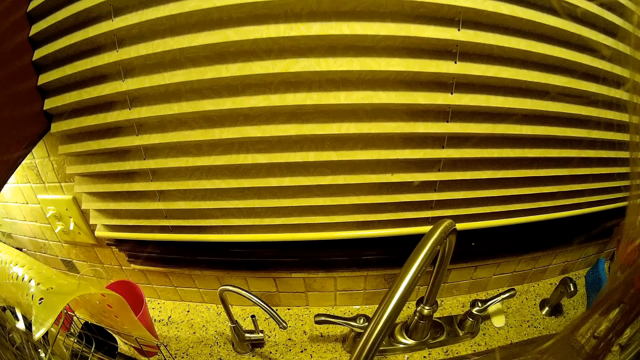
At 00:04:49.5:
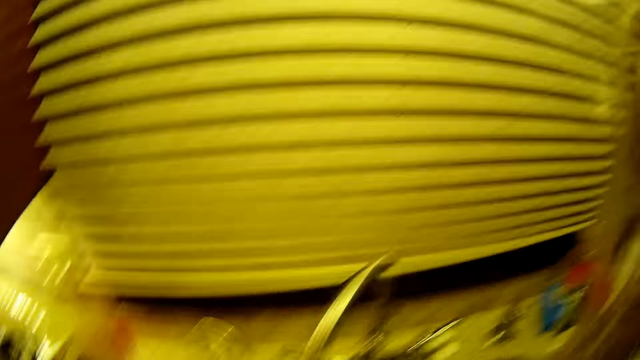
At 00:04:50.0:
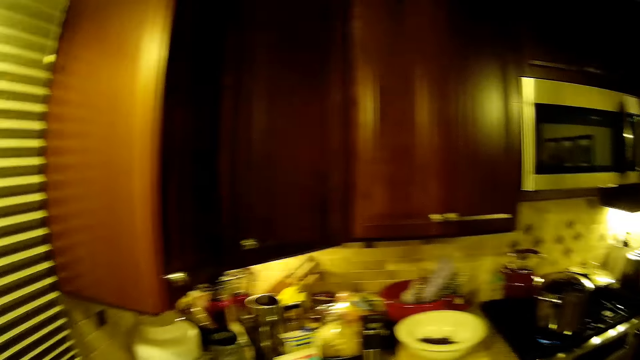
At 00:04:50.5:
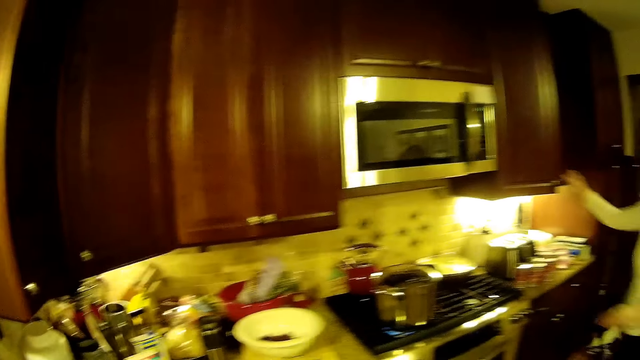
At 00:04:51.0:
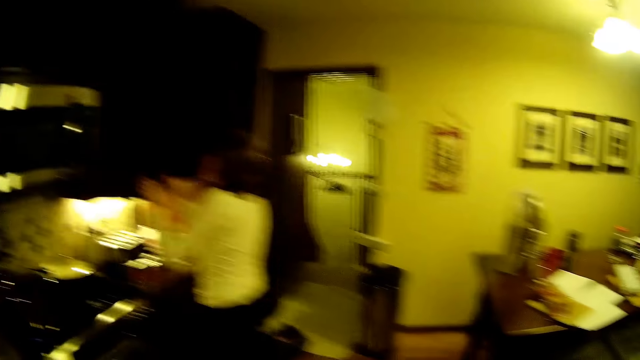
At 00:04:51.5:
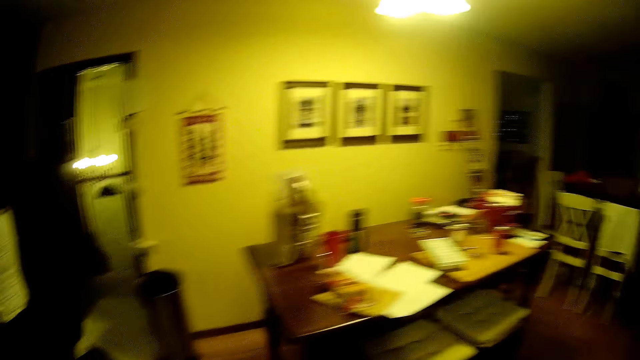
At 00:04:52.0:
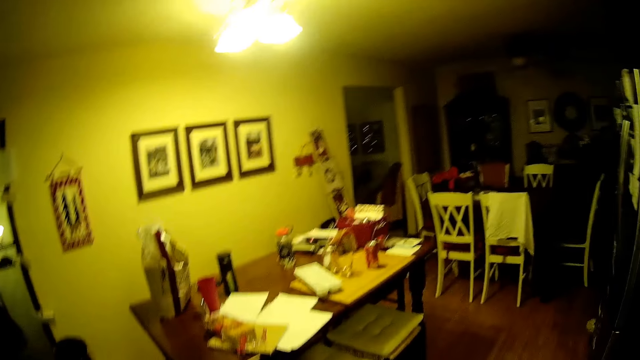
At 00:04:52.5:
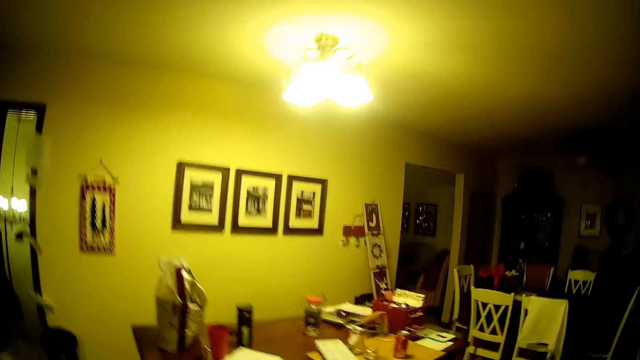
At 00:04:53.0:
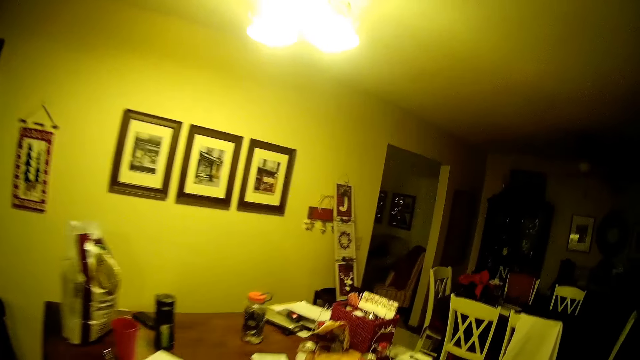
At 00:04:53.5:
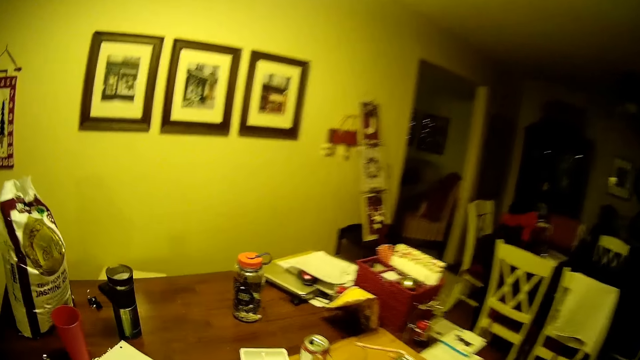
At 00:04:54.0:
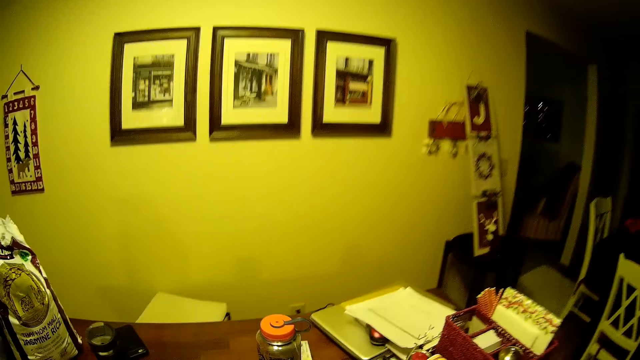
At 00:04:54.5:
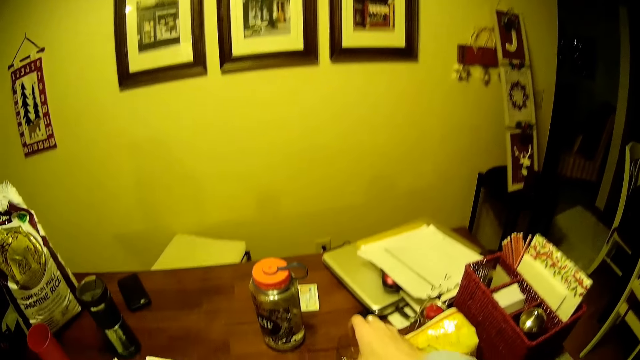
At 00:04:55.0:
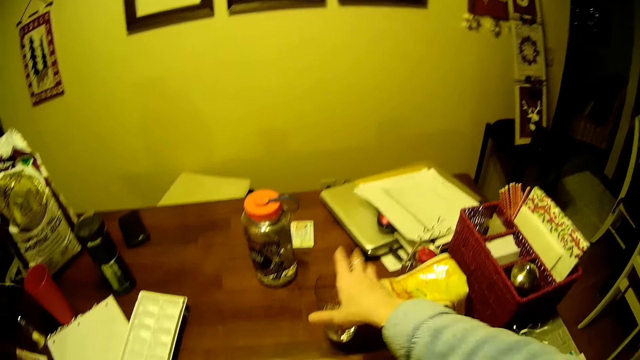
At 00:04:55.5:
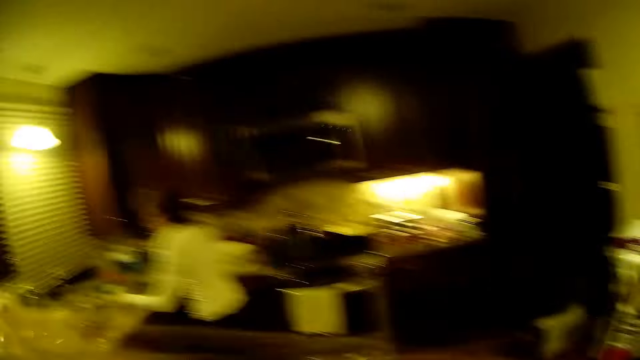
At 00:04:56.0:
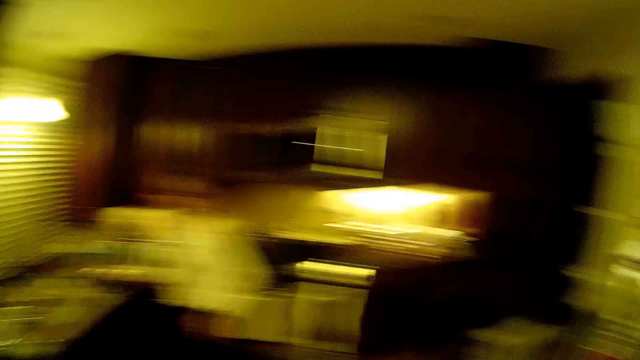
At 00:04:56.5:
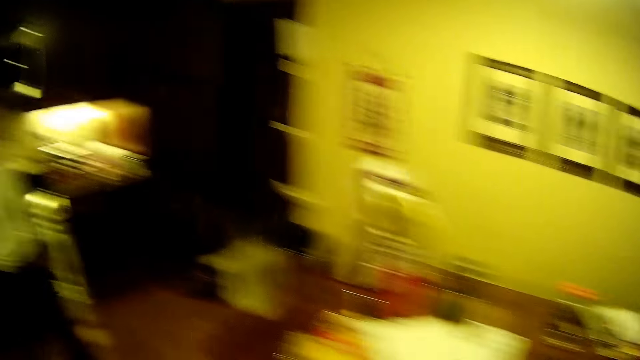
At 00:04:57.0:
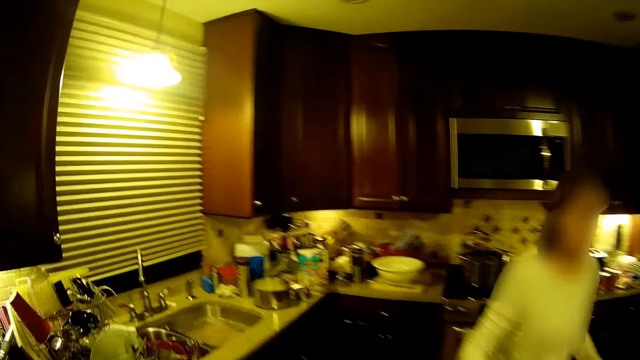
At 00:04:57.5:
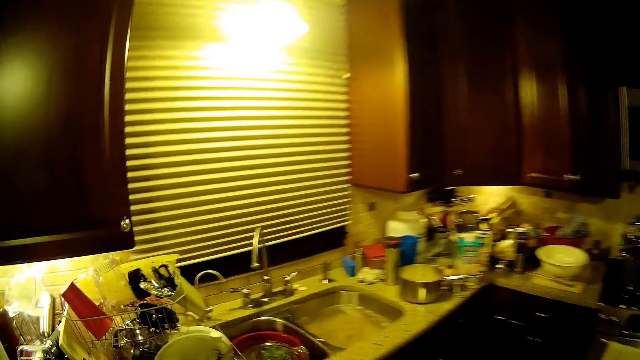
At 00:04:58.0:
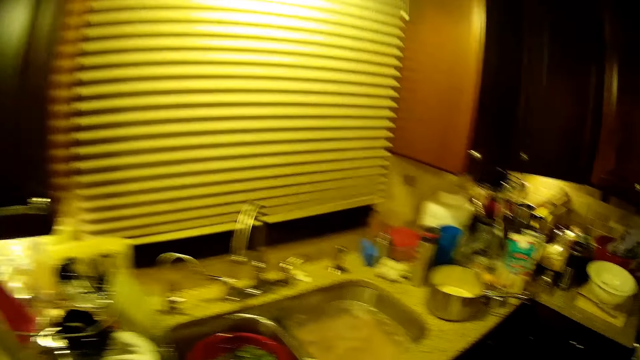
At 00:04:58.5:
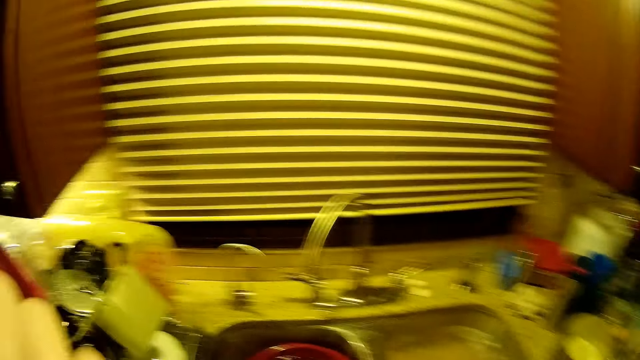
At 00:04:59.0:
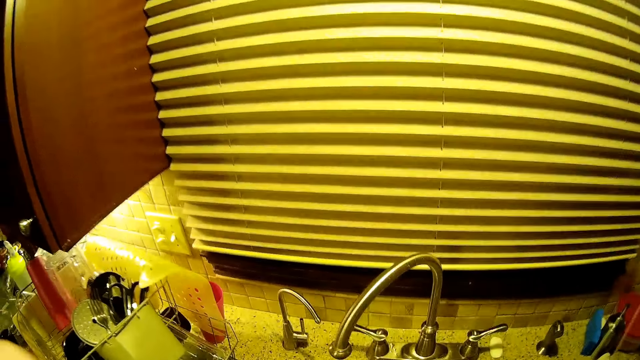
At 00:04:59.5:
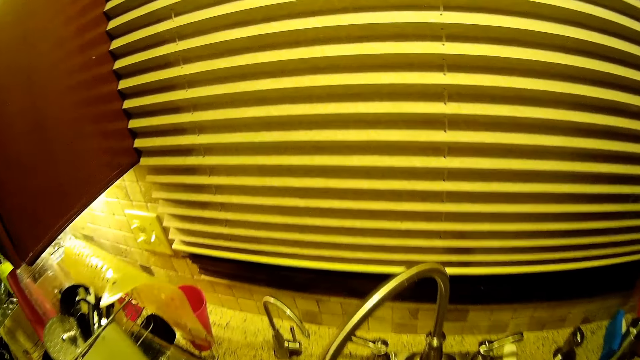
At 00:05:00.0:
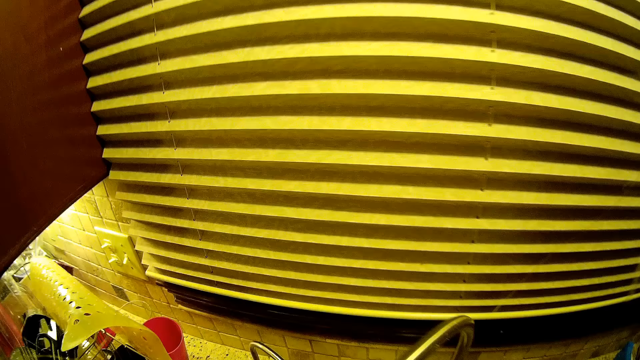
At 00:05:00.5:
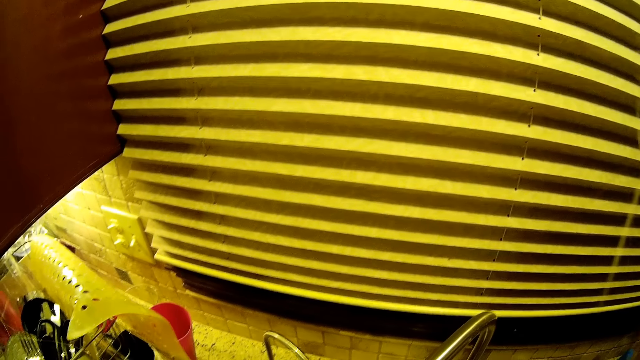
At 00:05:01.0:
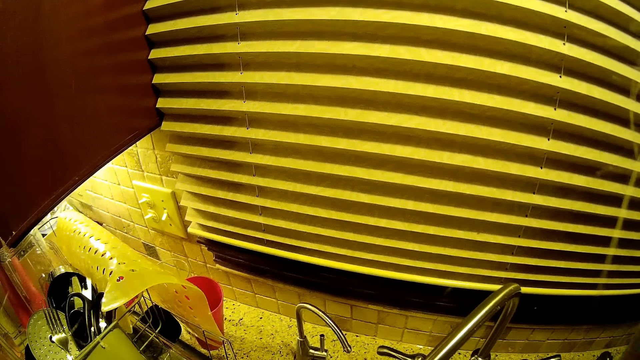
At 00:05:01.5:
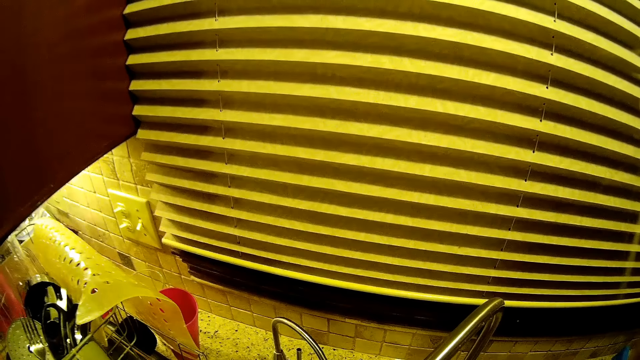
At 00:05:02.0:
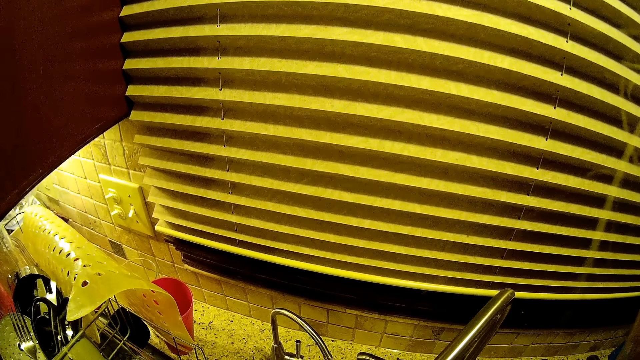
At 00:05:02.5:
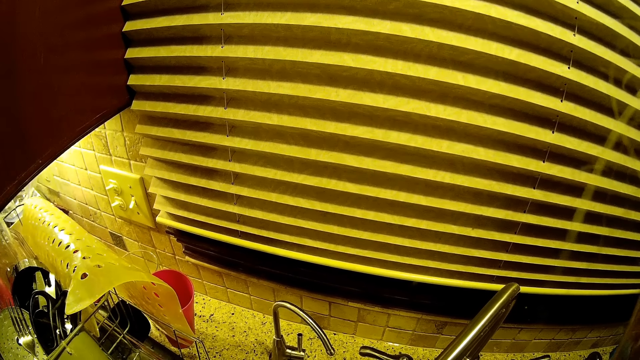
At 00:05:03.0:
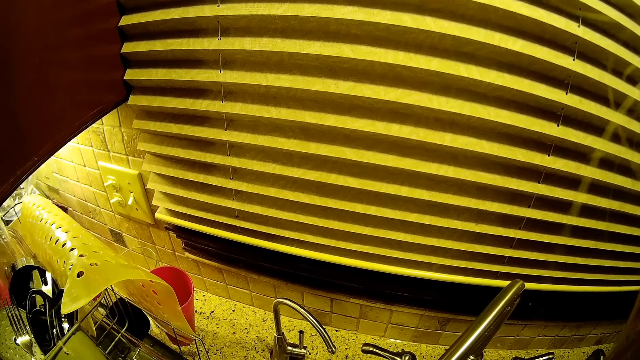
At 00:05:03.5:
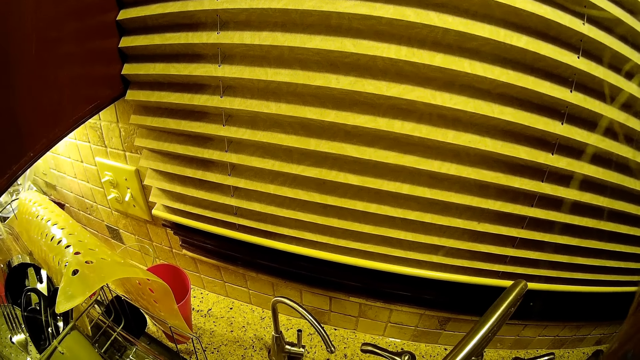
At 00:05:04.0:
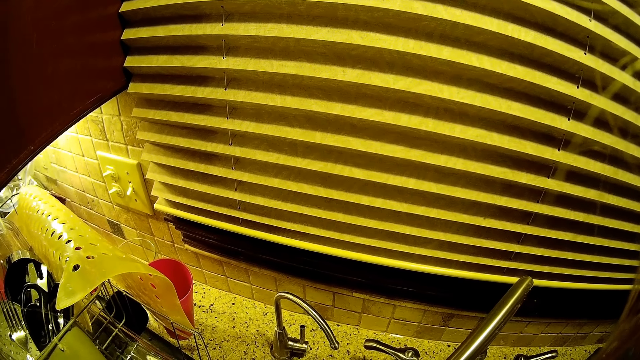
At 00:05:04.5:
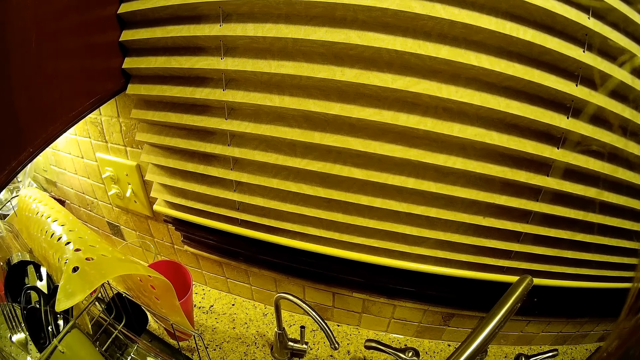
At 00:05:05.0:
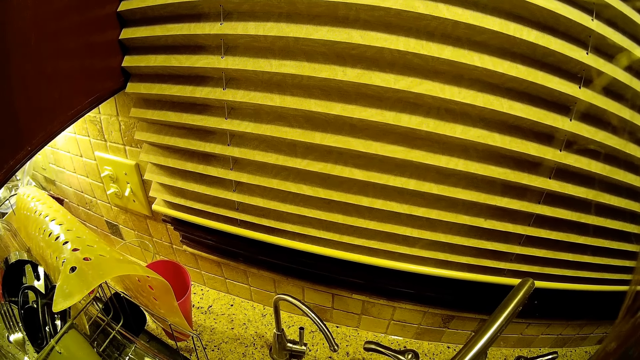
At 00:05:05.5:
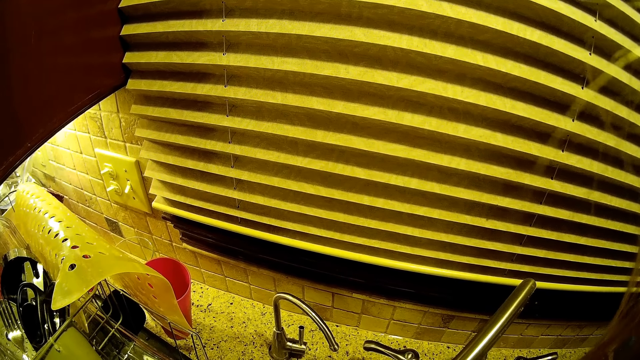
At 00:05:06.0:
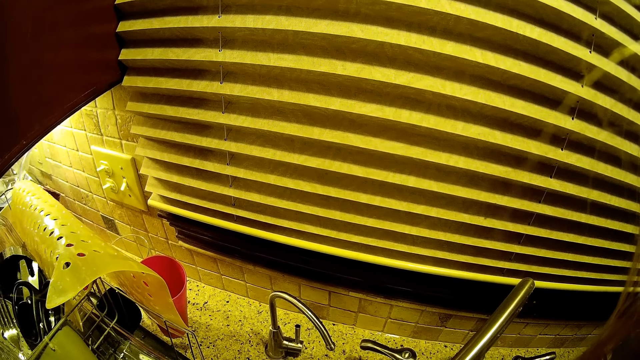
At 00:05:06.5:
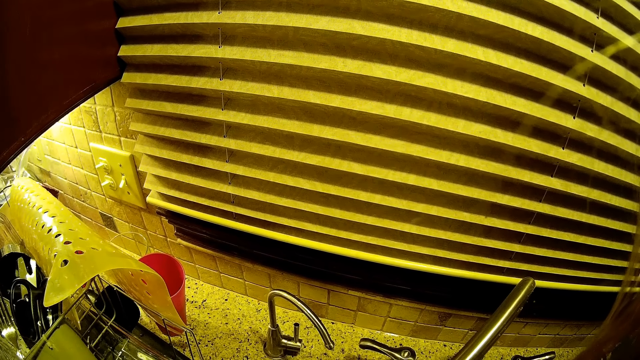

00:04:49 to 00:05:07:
A woman lifts the hand. The woman picks something in the kitchen cabinet. The camera wearer walks on the floor. They put a glass on the table. They drop the glass. They walk on the floor. The woman walks on the floor. The camera wearer walks on the floor. They stand on the floor. They look around.

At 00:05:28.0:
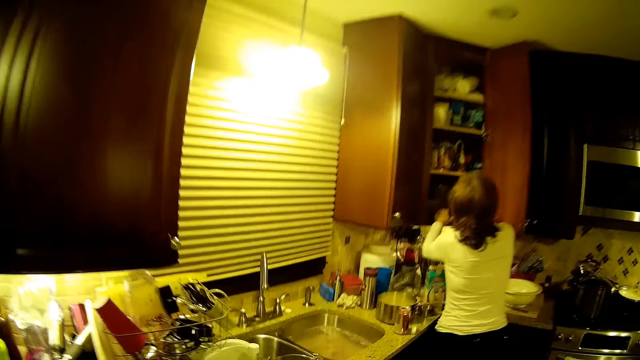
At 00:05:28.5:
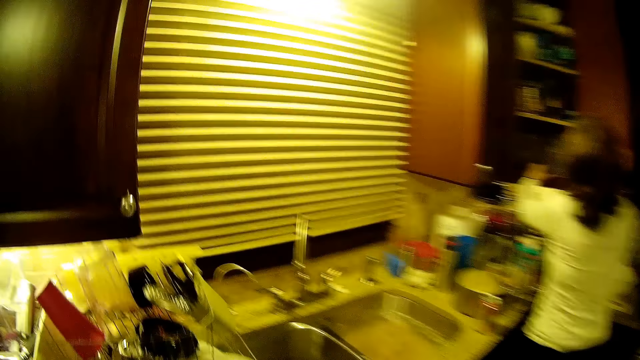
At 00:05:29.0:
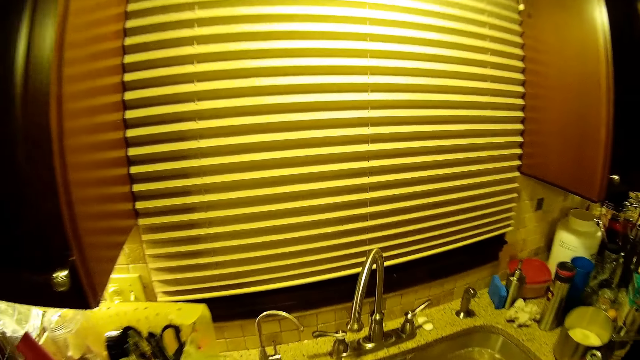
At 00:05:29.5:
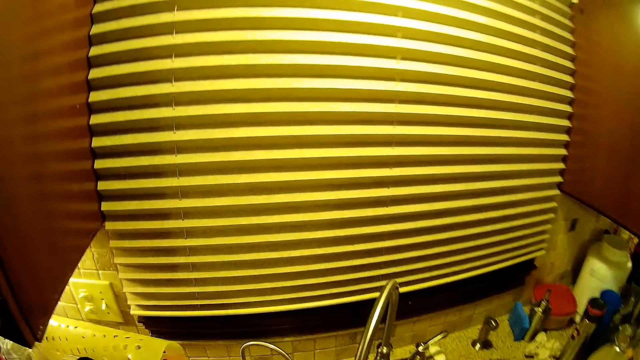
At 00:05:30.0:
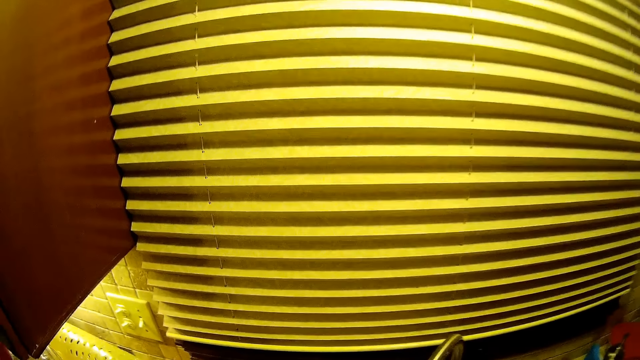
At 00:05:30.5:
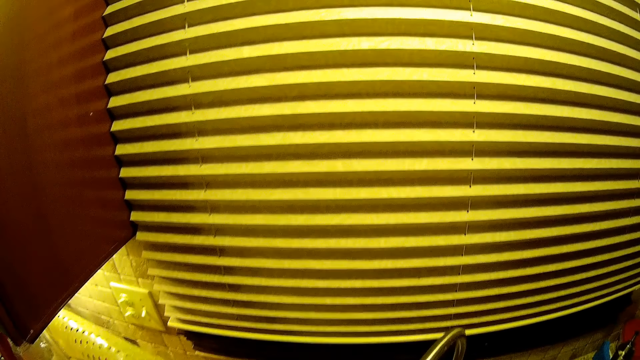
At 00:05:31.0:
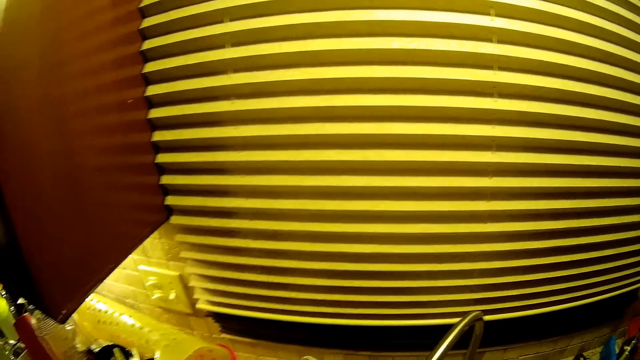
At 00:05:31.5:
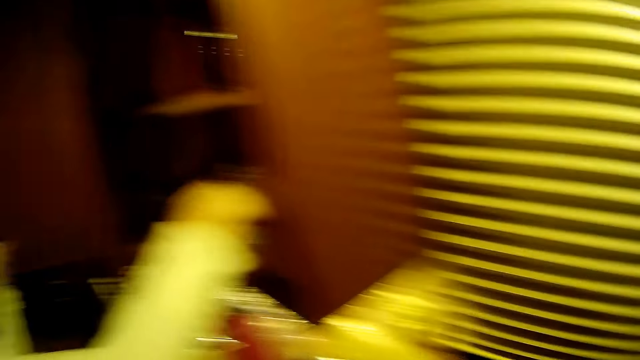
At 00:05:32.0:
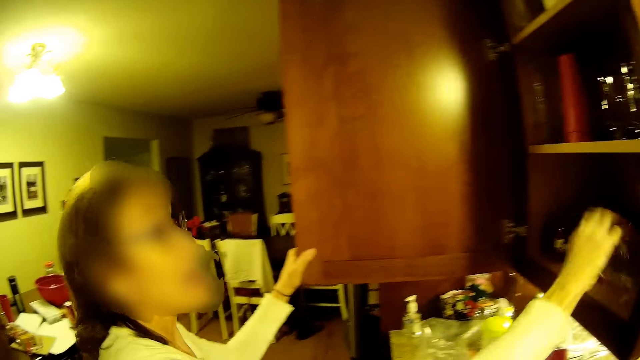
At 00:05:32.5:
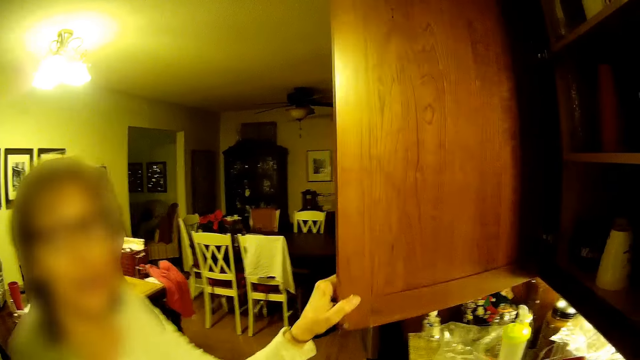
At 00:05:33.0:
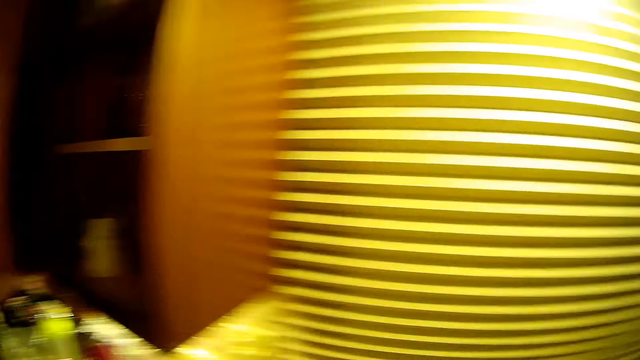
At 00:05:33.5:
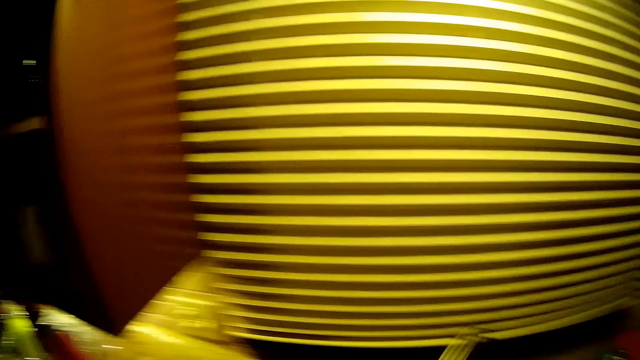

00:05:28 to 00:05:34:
A woman picks something in the kitchen cabinet. The camera wearer walks on the floor. The woman drops the hand. The camera wearer looks around. They stand on the floor. The woman lifts the hand, picks a glass in the kitchen cabinet and closes the cabinet.
